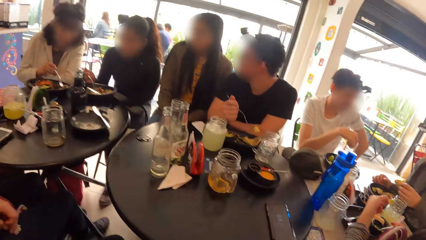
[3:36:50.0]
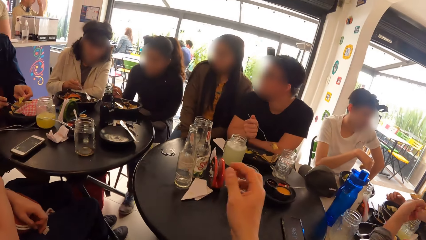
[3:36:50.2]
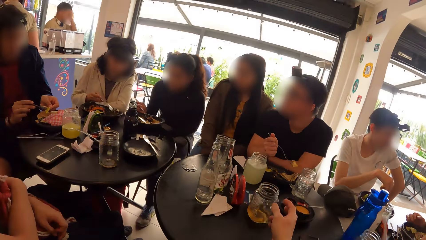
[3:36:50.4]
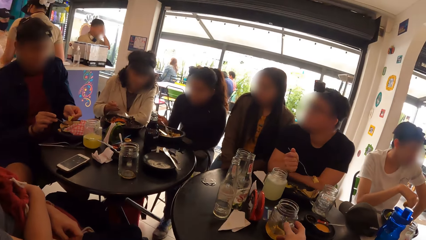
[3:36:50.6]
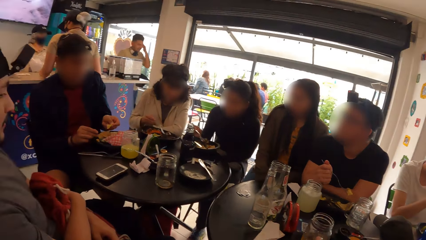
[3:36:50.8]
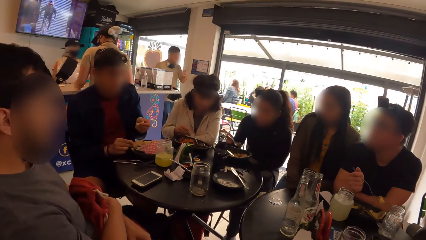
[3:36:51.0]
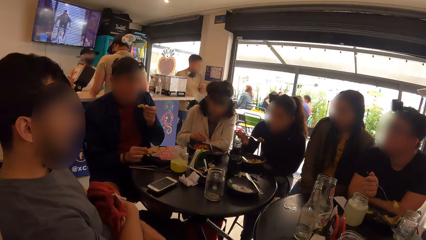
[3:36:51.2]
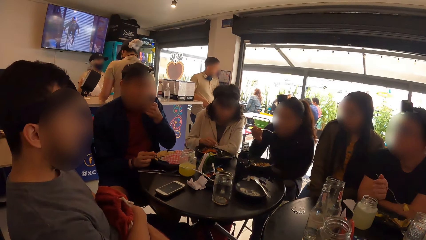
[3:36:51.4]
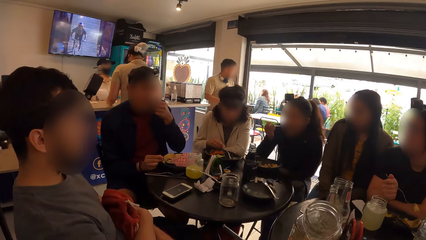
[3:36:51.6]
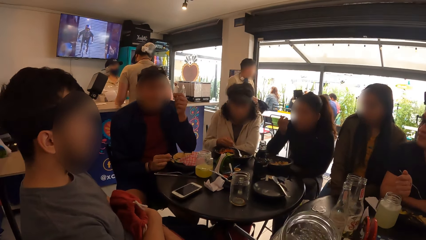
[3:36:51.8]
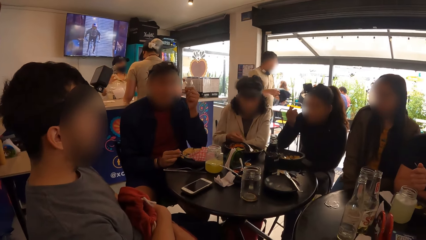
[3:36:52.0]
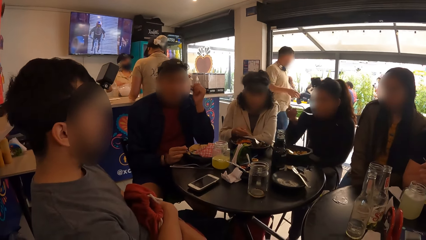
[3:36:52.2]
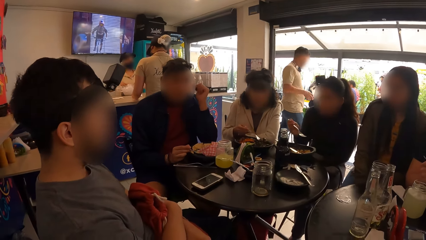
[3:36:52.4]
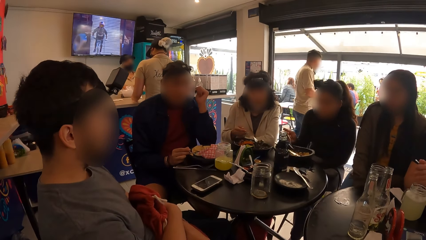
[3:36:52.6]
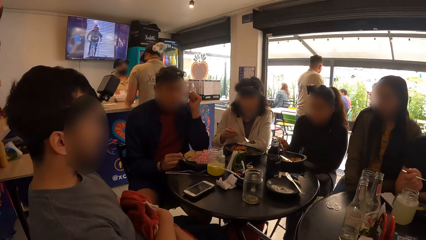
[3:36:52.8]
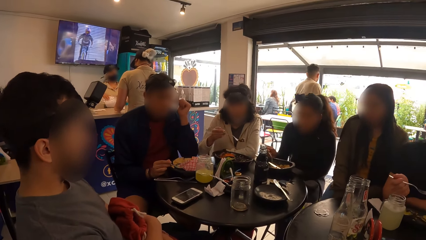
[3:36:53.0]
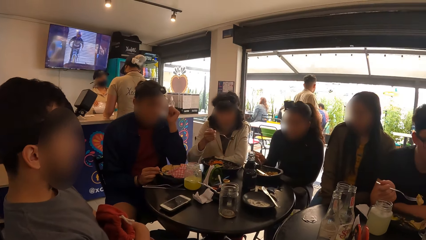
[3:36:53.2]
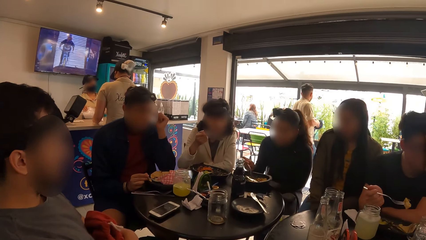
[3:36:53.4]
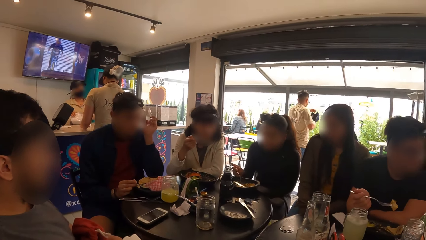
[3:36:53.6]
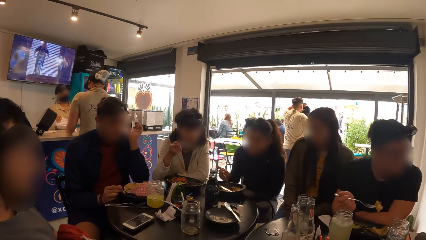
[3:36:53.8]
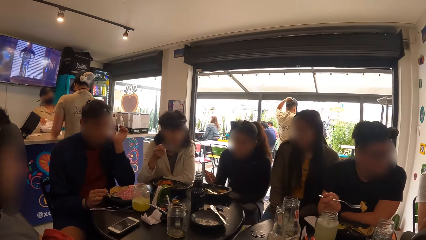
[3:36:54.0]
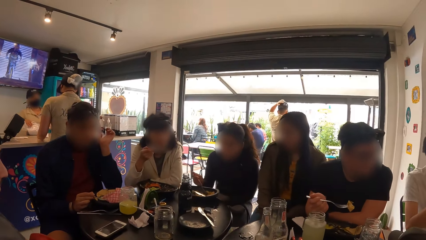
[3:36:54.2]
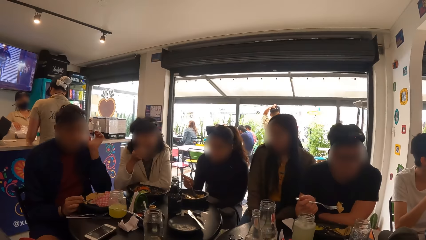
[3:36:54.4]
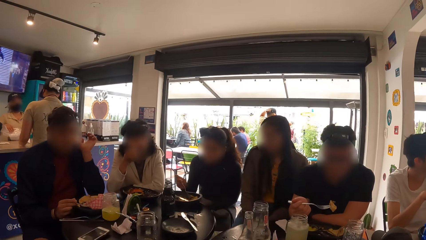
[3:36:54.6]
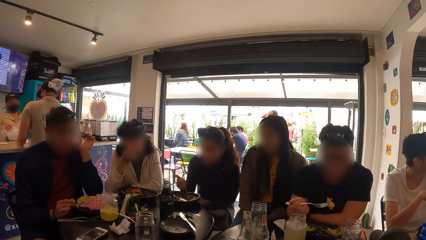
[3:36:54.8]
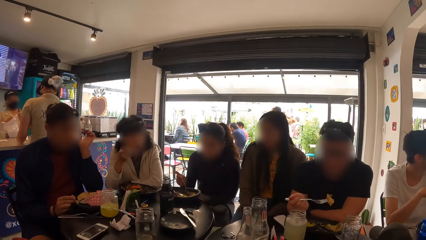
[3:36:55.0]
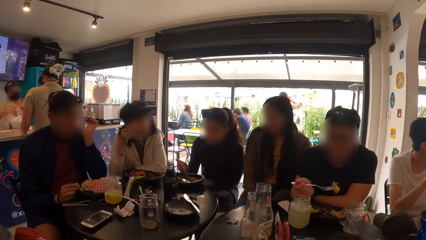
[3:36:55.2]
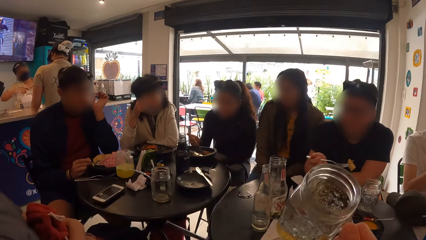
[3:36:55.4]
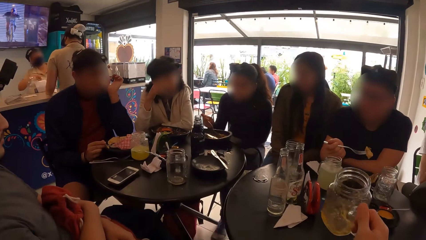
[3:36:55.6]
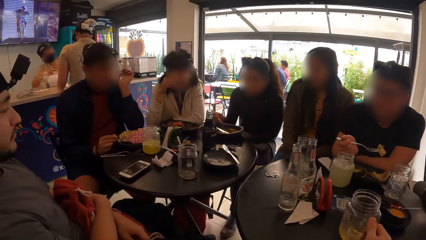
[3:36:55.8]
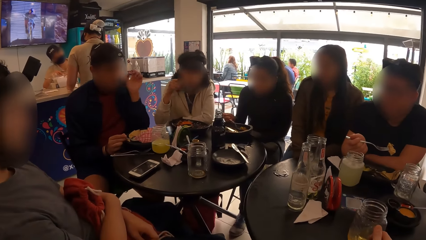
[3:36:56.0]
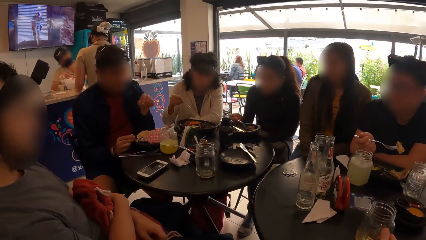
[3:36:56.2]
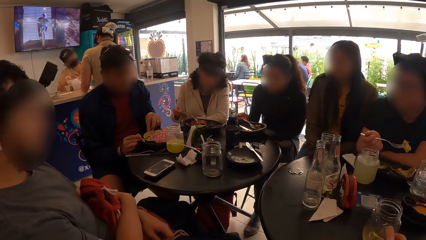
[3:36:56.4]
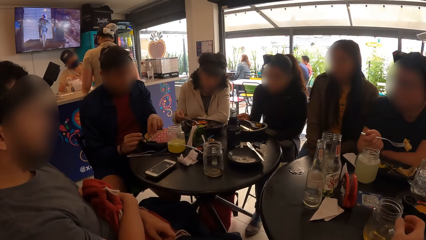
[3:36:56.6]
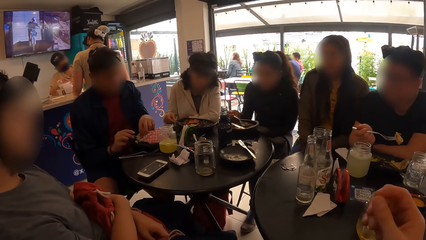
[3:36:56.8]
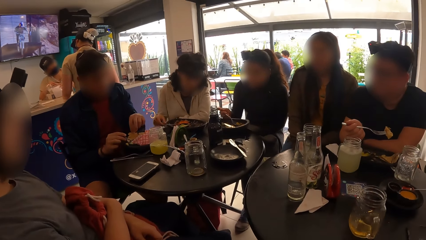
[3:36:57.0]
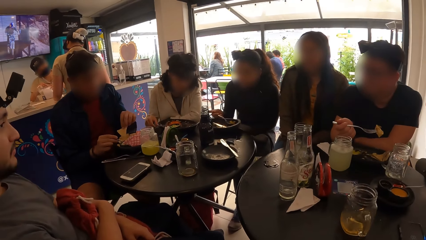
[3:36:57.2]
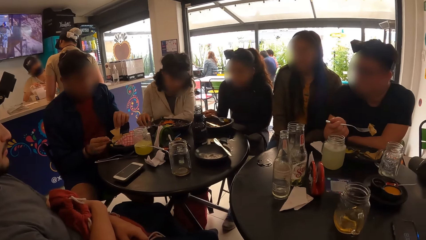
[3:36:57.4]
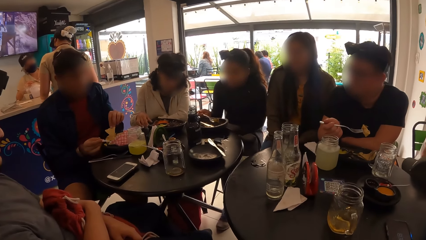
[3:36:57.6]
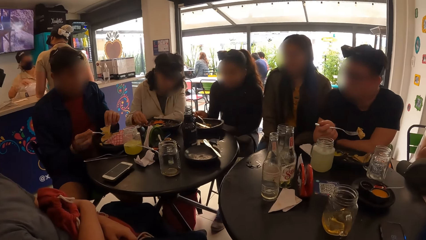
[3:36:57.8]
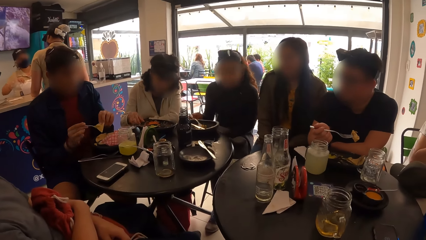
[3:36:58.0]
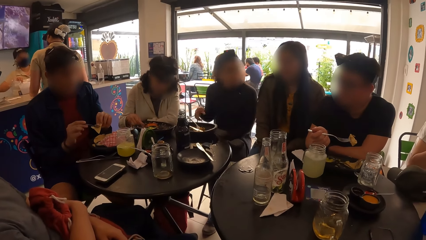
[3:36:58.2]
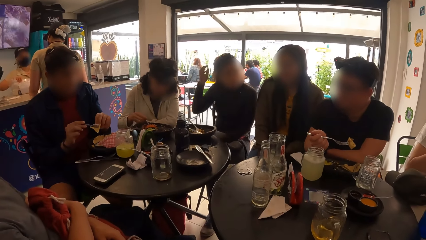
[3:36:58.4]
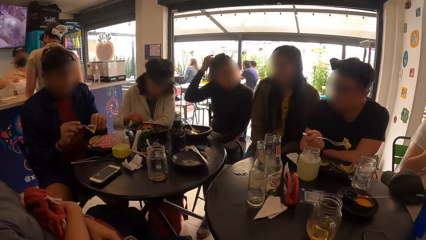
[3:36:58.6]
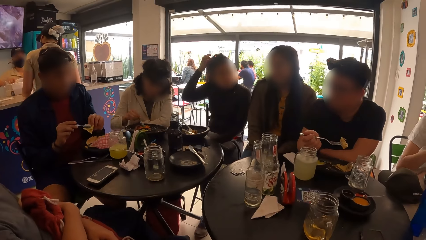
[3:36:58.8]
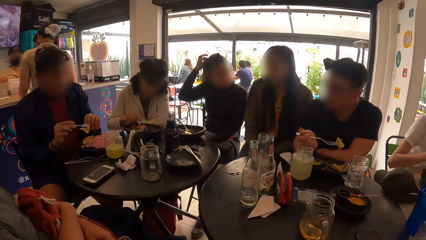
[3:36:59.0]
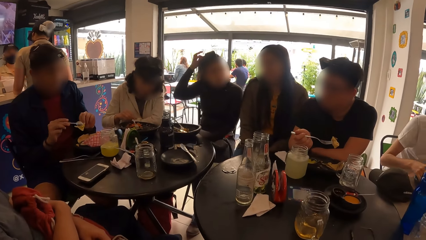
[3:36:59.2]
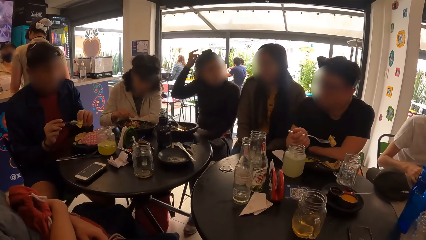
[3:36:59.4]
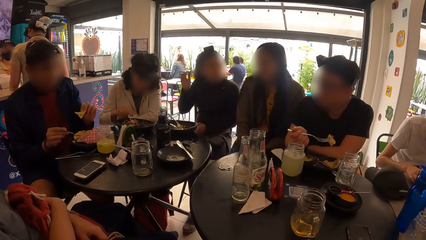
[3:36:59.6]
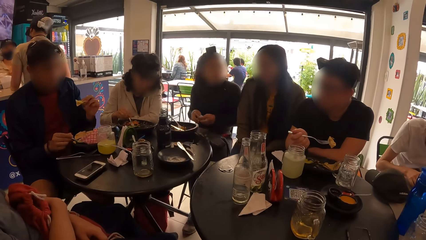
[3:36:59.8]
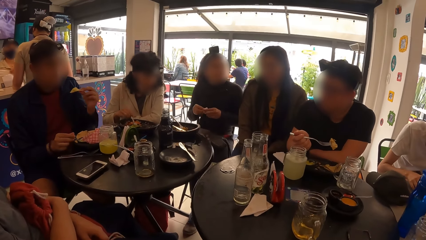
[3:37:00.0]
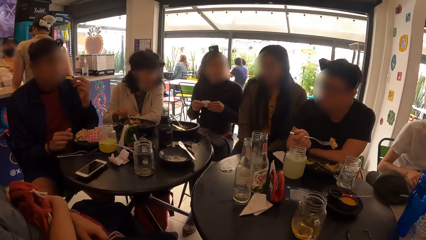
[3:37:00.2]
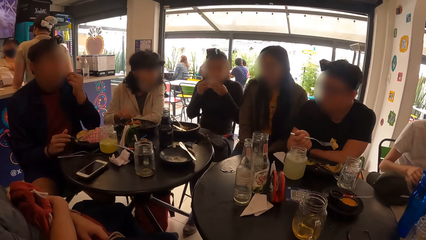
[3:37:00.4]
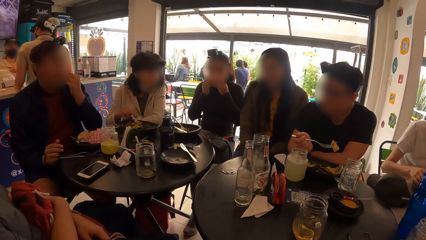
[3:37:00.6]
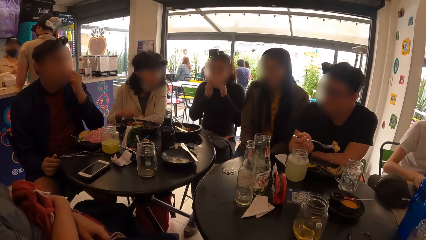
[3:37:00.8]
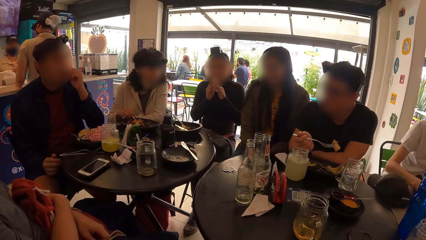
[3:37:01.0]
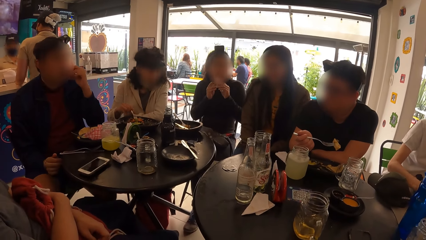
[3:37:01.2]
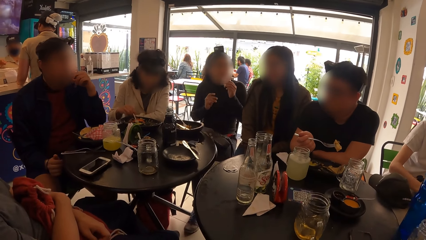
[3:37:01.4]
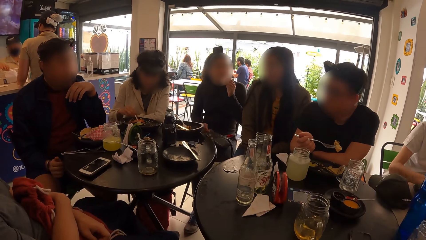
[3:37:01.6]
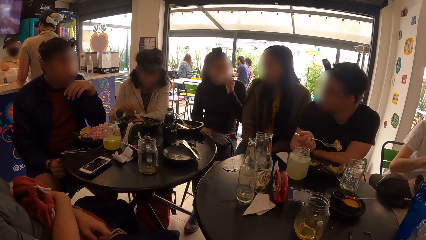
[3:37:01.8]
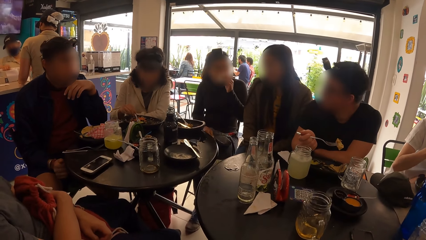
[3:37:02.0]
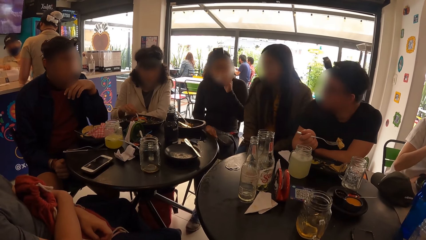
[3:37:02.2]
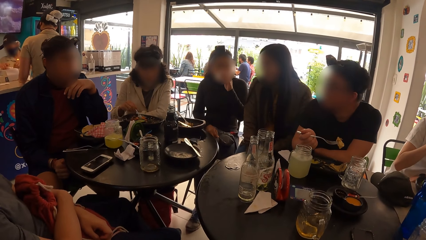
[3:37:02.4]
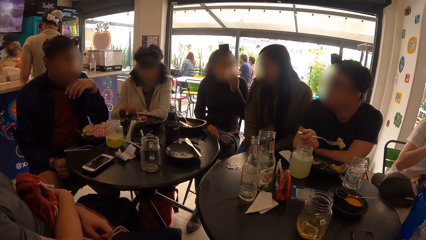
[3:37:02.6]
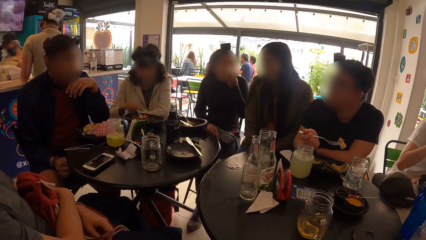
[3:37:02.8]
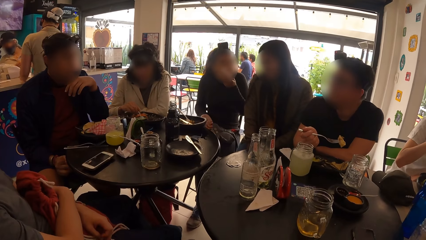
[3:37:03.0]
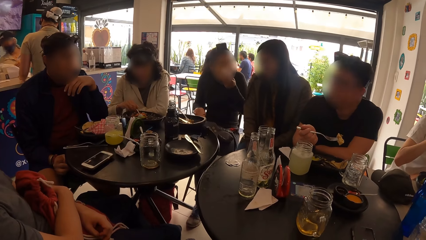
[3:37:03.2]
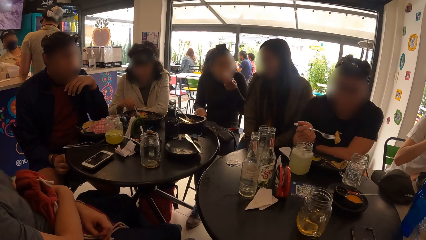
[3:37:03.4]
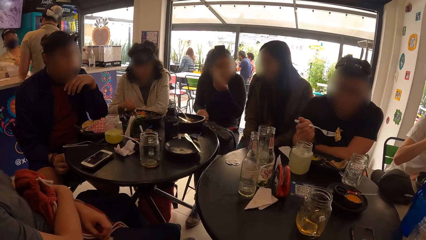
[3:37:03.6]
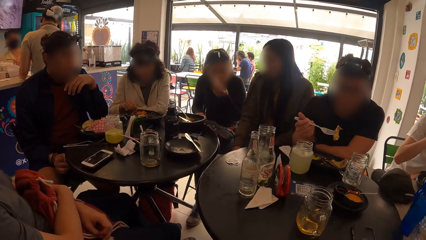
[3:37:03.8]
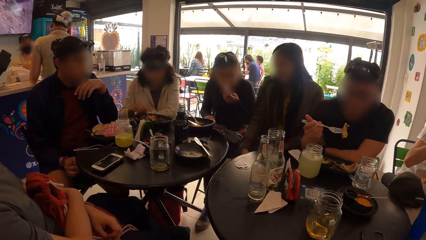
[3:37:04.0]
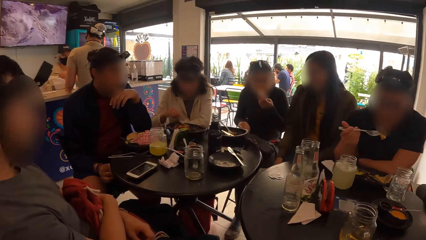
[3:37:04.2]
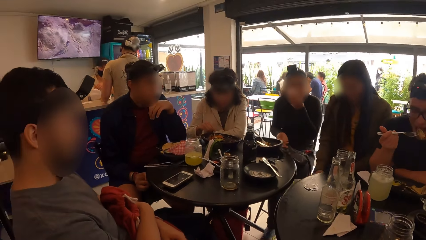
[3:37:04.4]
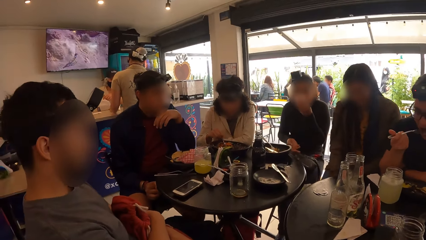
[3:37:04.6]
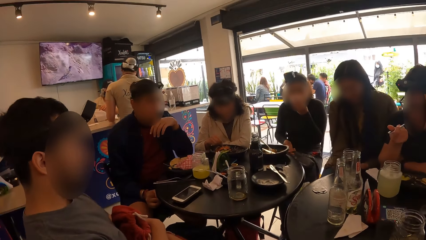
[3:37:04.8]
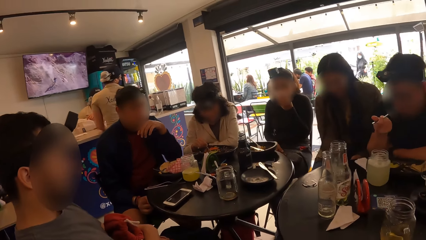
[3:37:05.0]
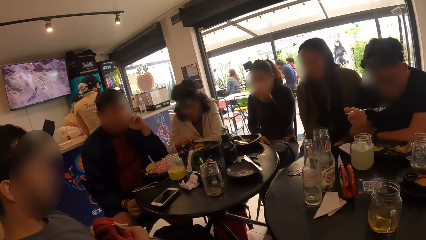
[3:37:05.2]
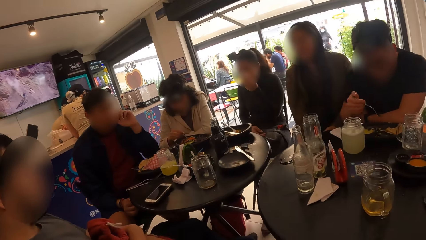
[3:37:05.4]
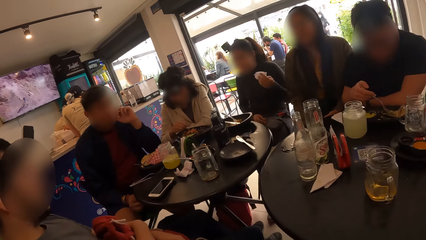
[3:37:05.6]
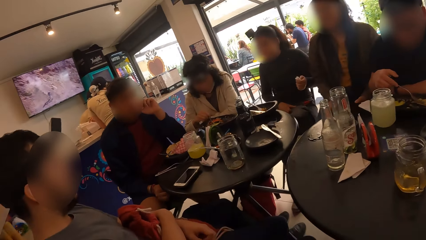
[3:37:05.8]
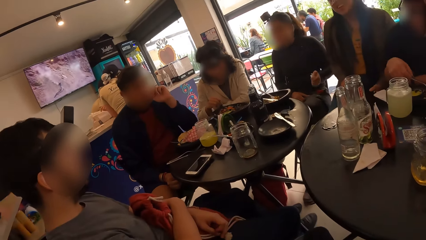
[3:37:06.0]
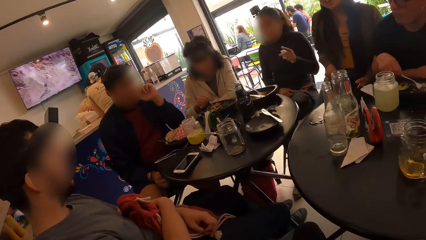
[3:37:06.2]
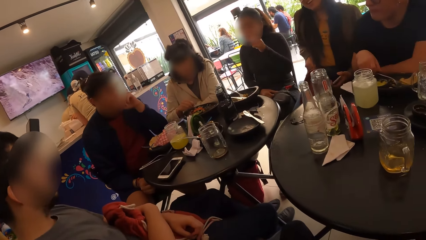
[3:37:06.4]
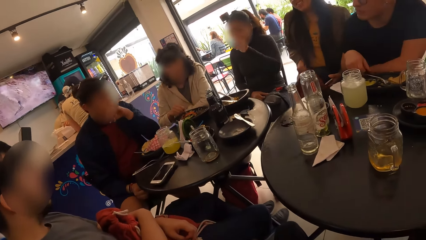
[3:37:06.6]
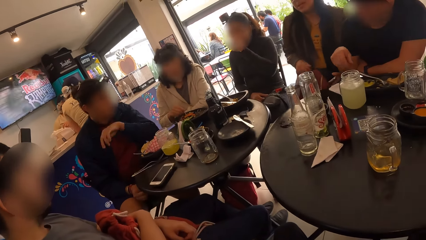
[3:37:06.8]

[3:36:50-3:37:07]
The camera wearer picks up a glass cup of juice from the table with his right hand. He drinks from the glass cup in his right hand. He looks around. He places the glass cup on the table with his right hand. A man picks up a chip from the plate with his left hand. He adds sauce to the chips with the spoon in his right hand. The camera wearer looks around. A woman scratches her hair with her right hand. She cleans her mouth with a serviette paper in her hands. Another man eats his food with a fork in his right hand.
